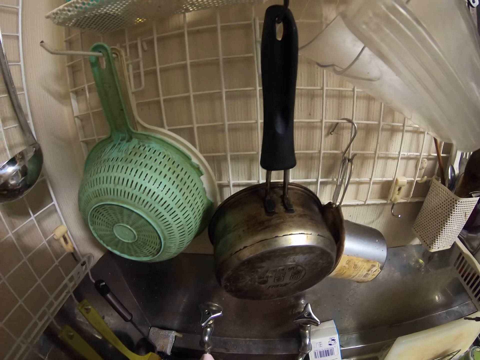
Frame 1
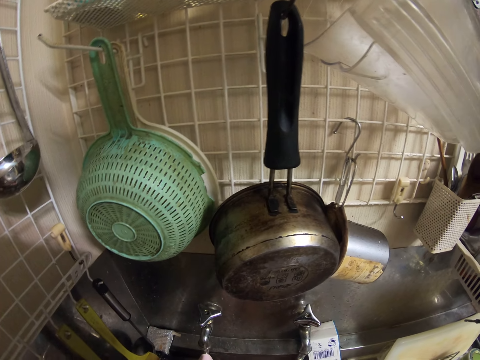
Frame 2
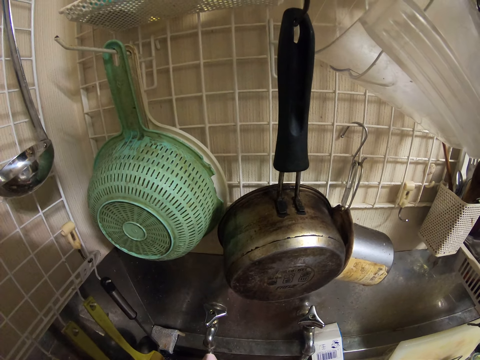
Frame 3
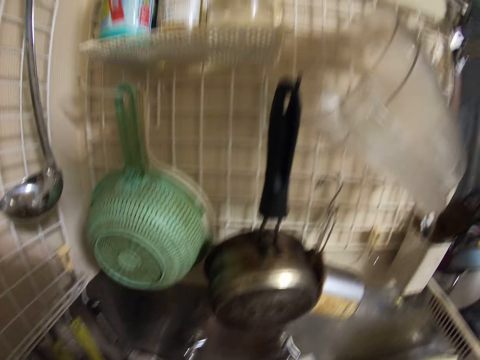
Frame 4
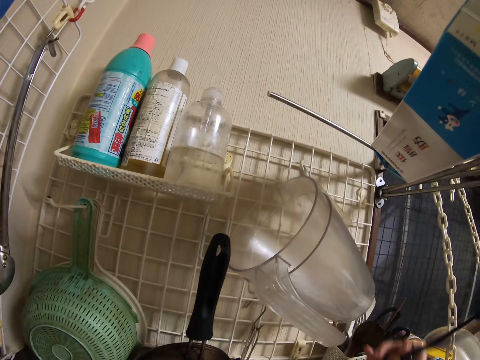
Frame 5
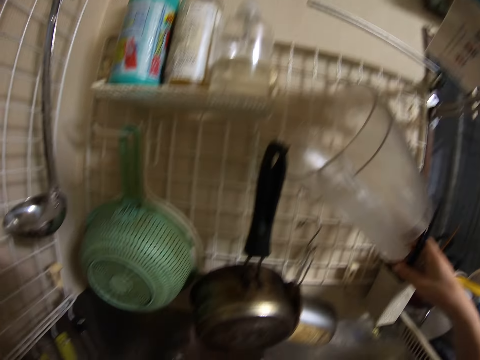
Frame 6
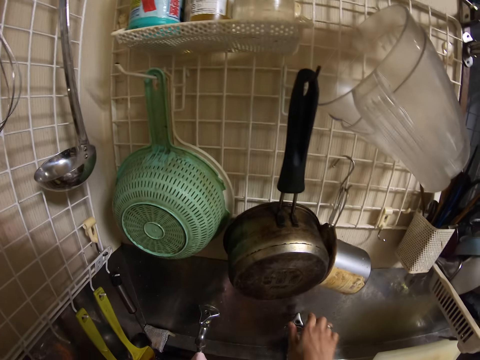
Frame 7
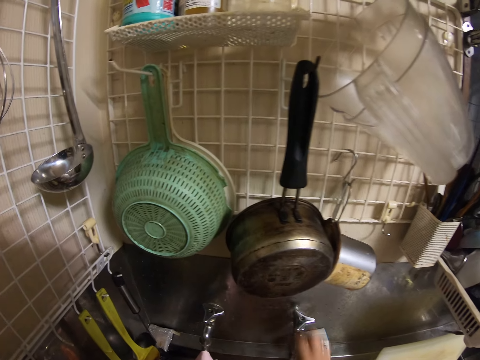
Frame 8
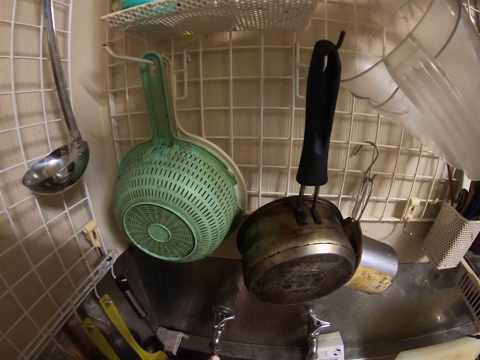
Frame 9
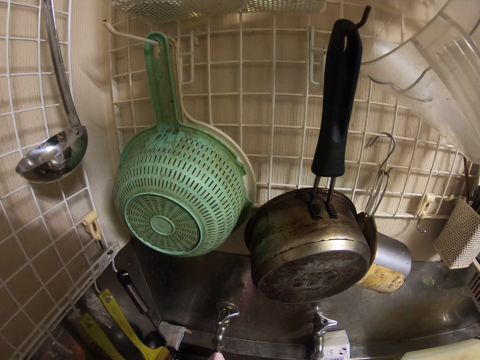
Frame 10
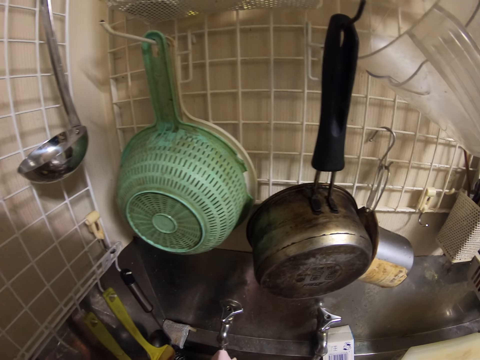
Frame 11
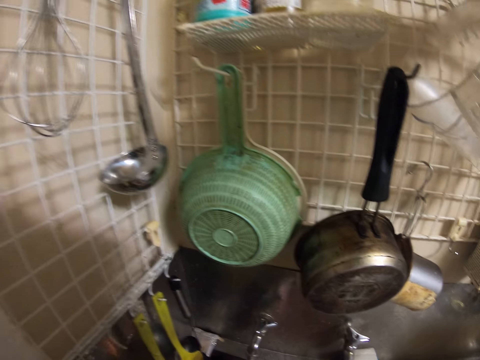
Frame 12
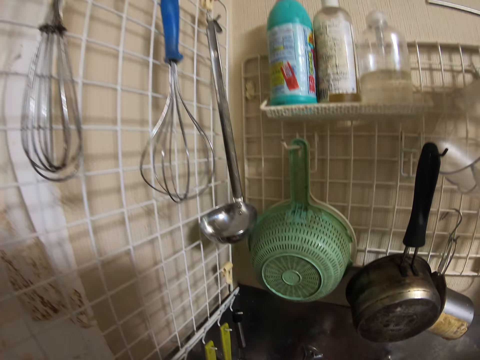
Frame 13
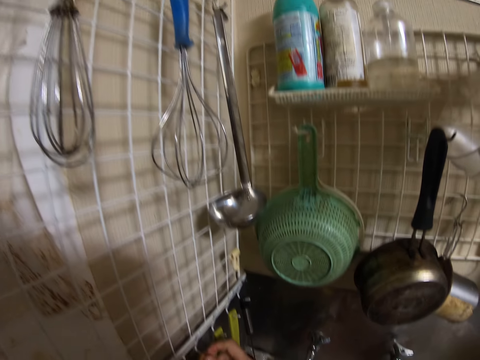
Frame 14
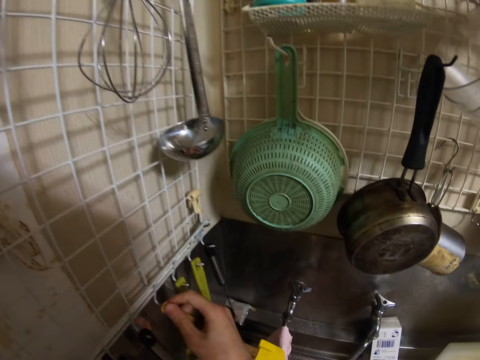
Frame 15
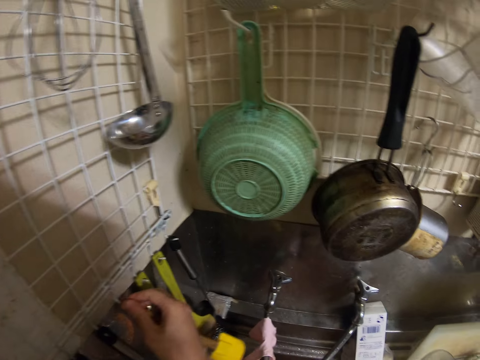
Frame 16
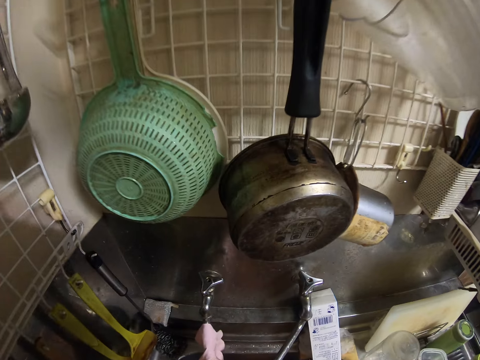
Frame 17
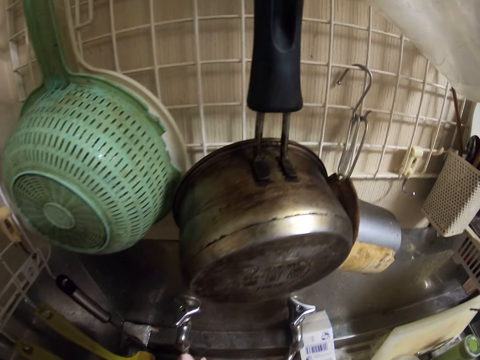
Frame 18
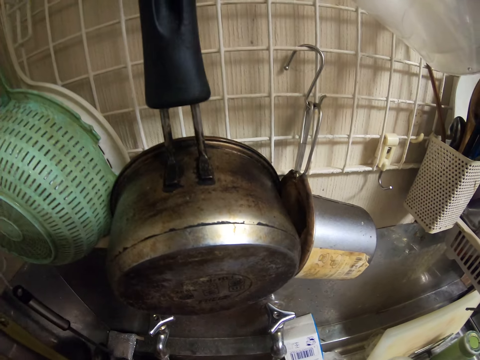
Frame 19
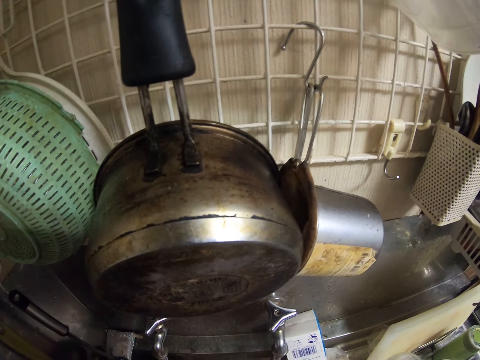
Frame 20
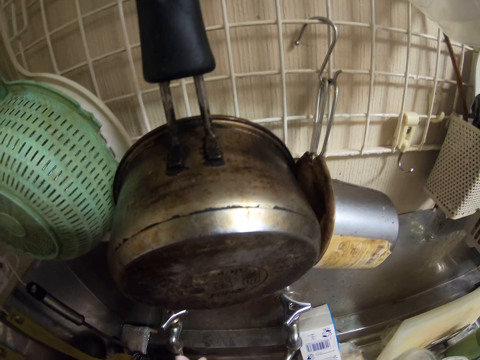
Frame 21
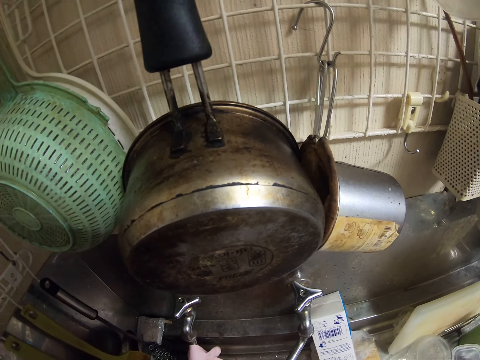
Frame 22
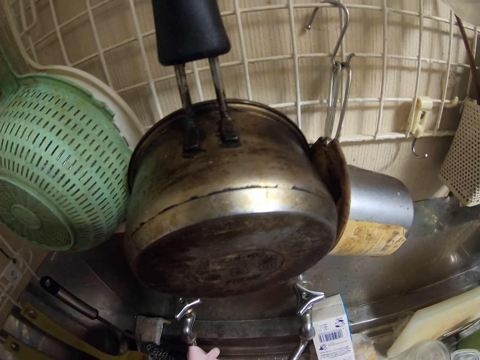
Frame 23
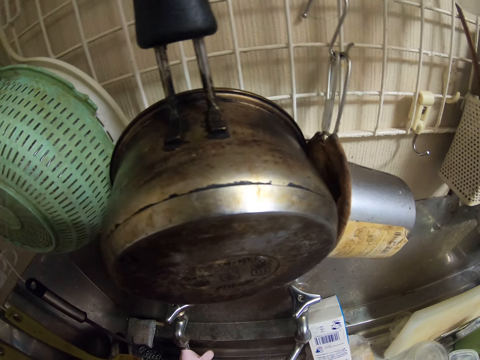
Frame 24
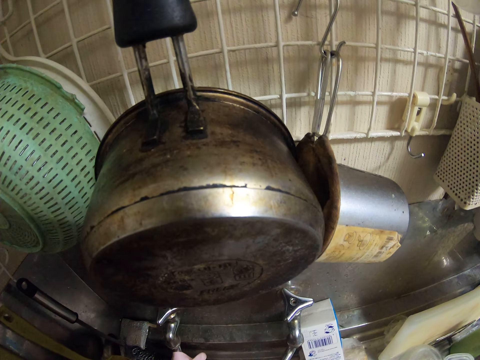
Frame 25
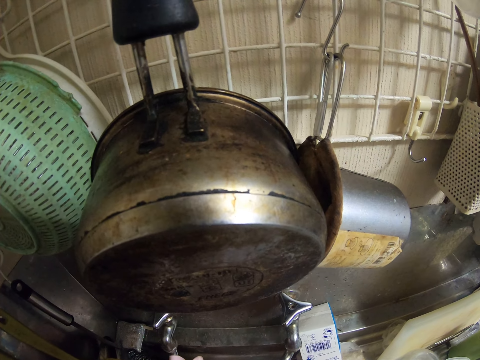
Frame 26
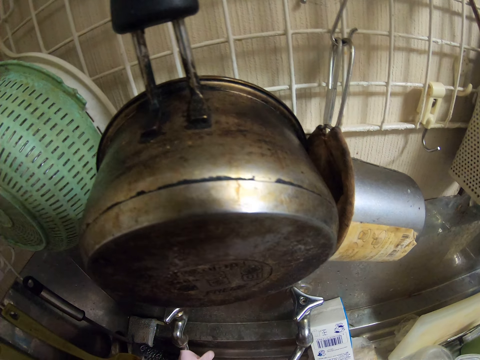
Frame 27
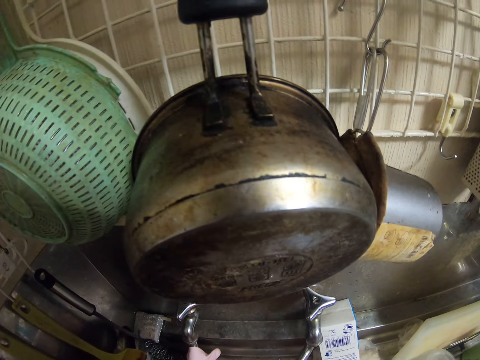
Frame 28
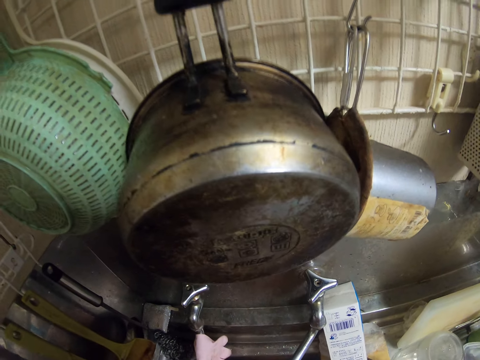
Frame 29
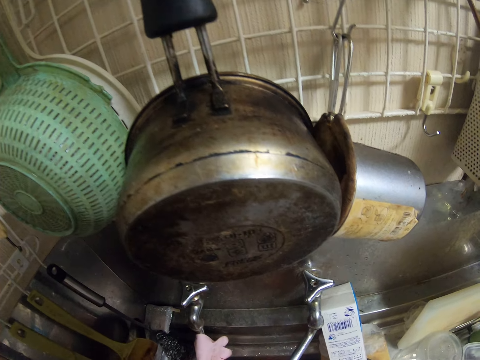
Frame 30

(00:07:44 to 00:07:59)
The camera wearer washes cutlery. They drop the spoon in a rack. They put the chopsticks in something. They wash the spoon. They open the tap. They wash the cutlery. They hang the spoon on a hanger. They wash the cutlery. They wash the bowl.

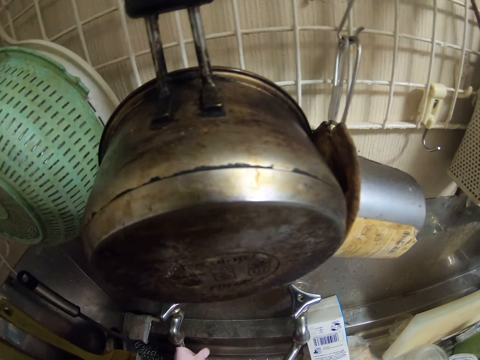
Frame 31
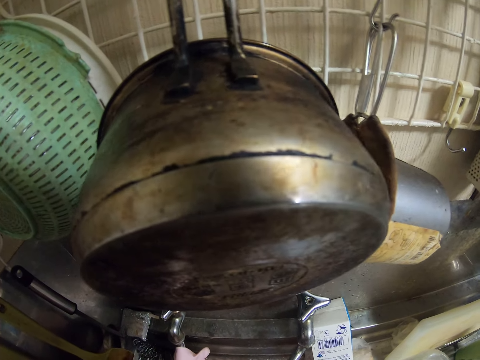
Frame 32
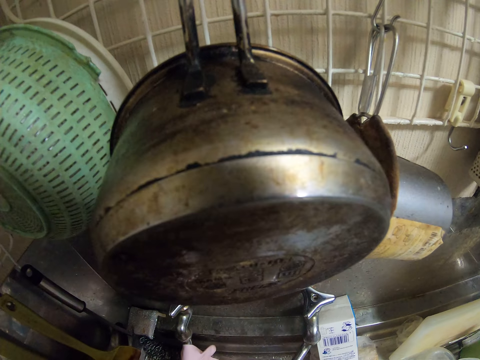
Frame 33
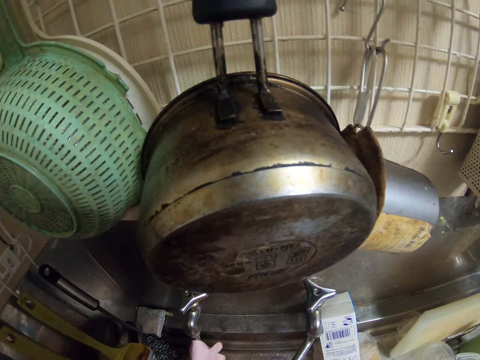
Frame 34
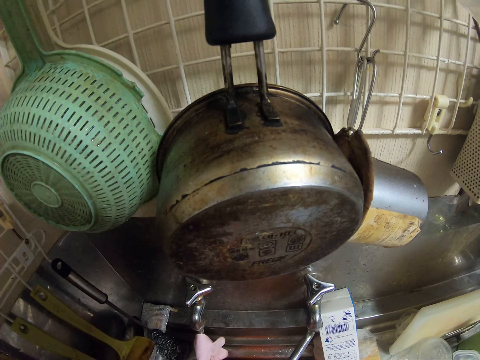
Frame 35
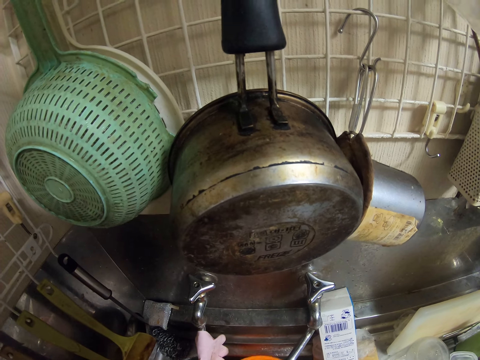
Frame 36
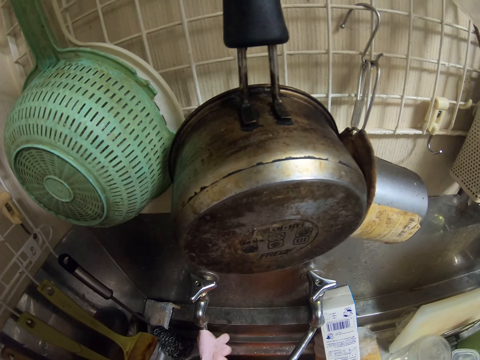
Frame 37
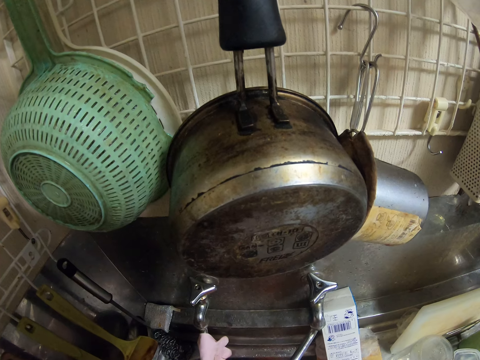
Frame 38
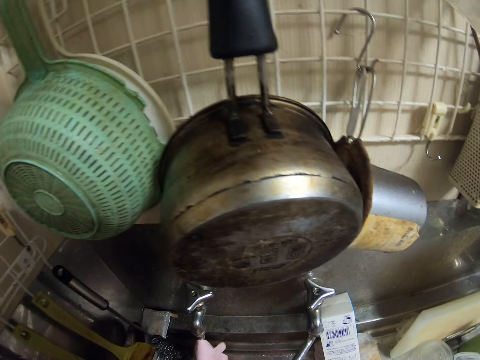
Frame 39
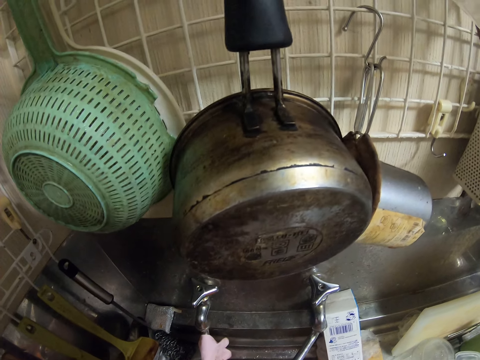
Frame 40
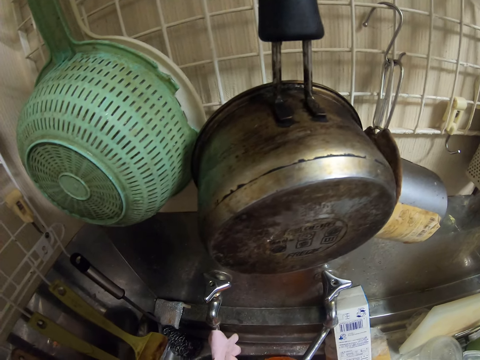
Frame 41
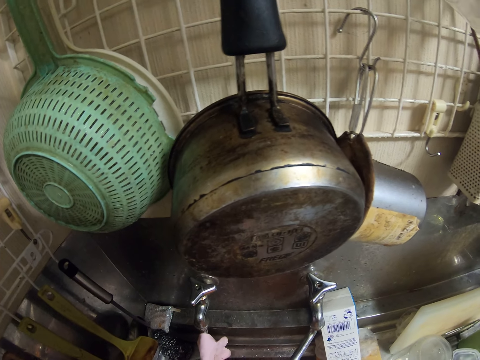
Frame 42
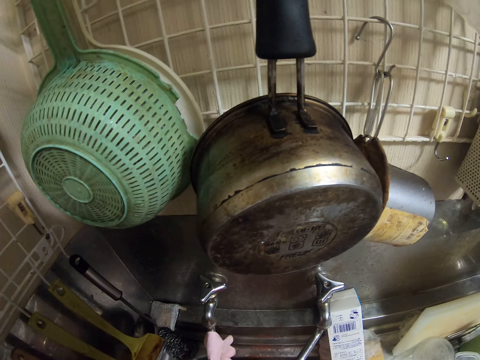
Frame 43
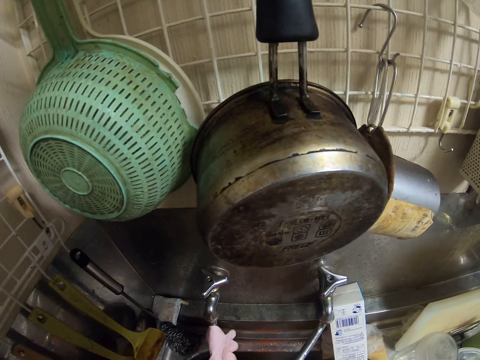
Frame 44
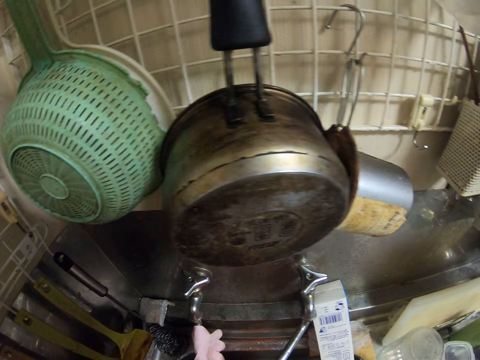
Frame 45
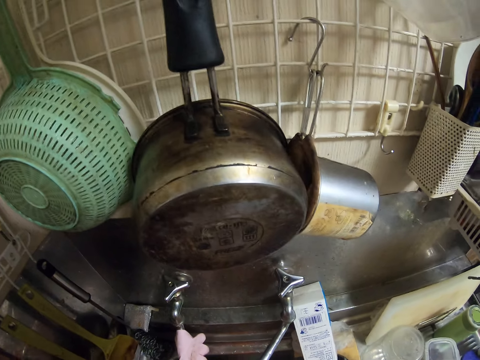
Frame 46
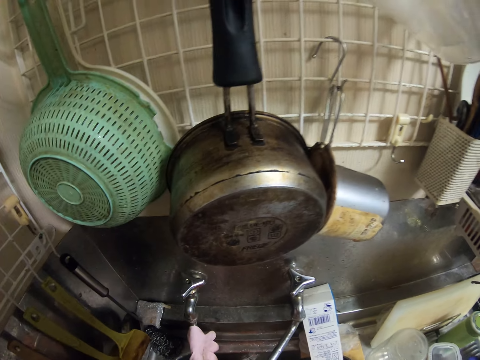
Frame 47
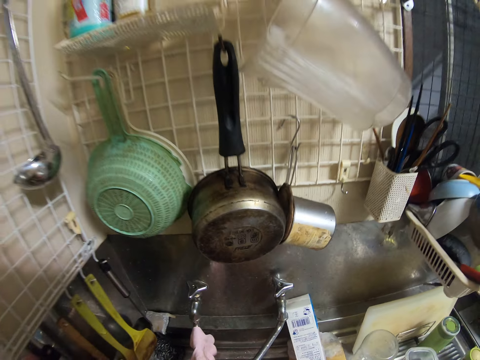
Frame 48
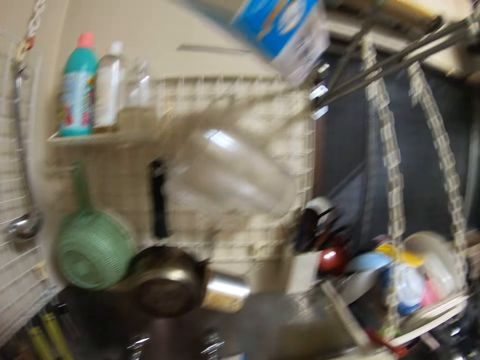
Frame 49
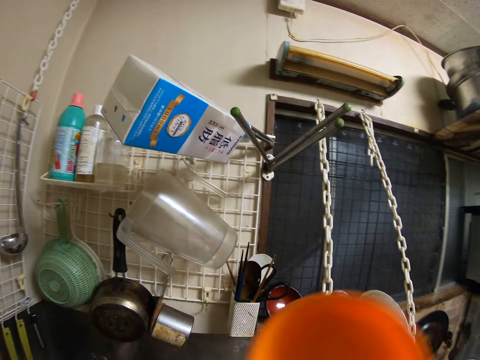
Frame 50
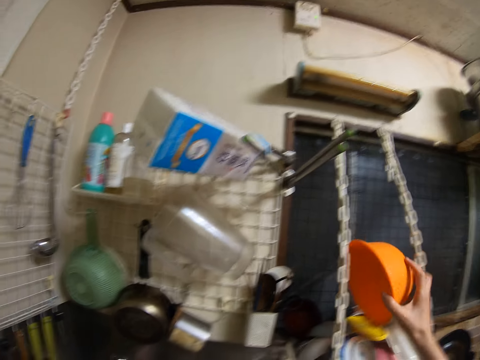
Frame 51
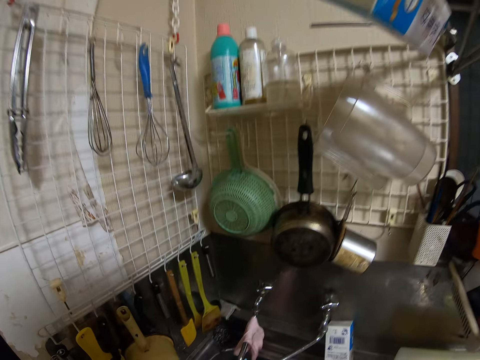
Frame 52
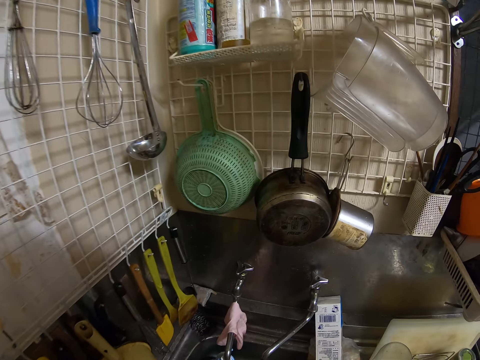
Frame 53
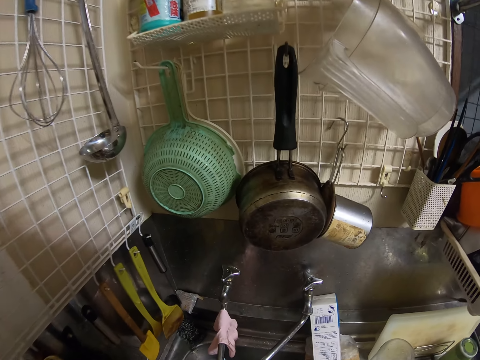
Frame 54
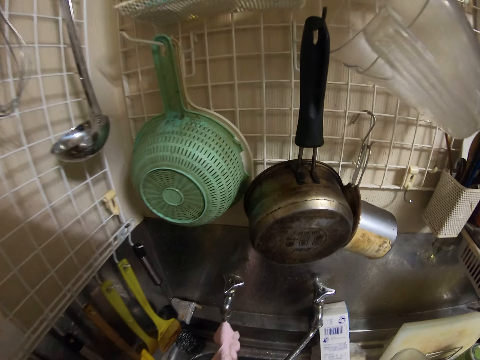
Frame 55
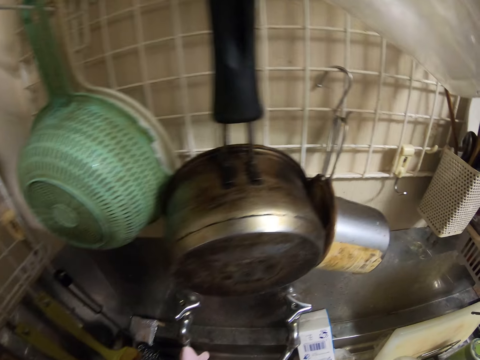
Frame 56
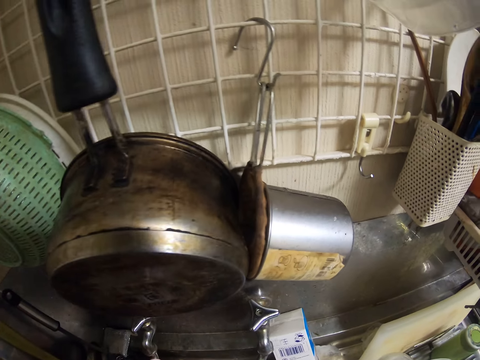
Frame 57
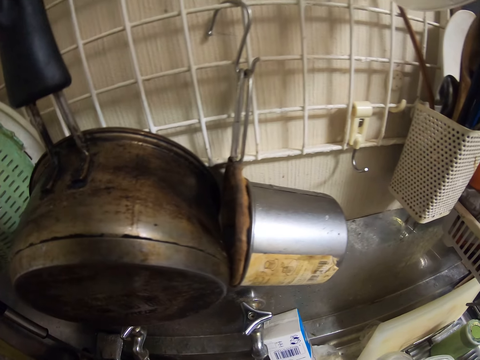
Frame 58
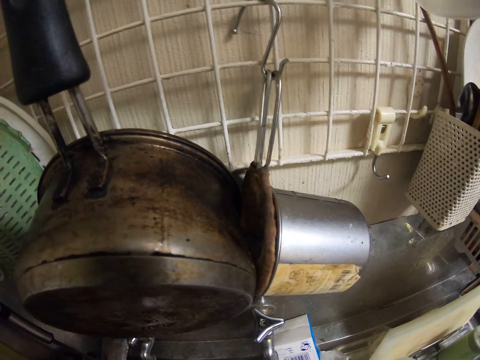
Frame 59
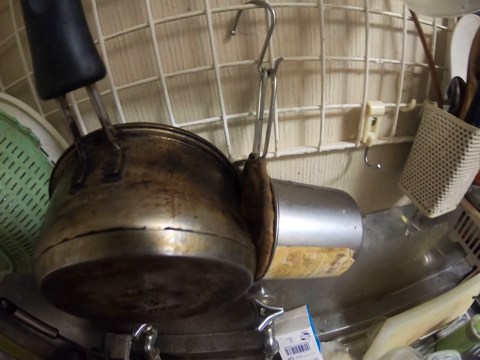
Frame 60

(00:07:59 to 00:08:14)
The camera wearer drops the bowl on the rack. They wash cutlery. They wash a pan.
